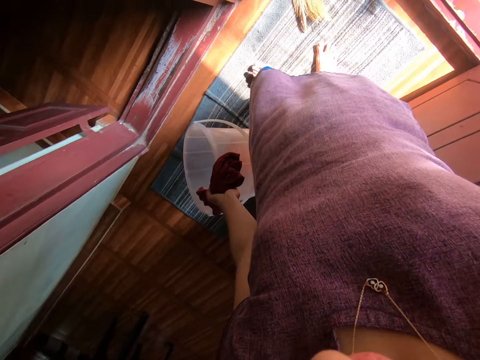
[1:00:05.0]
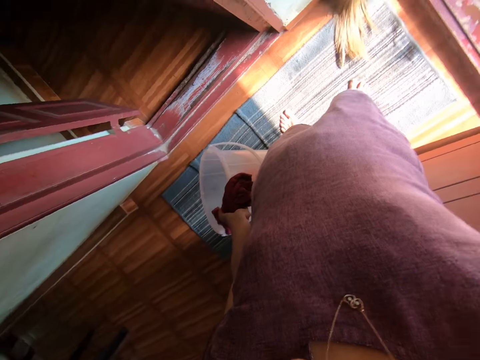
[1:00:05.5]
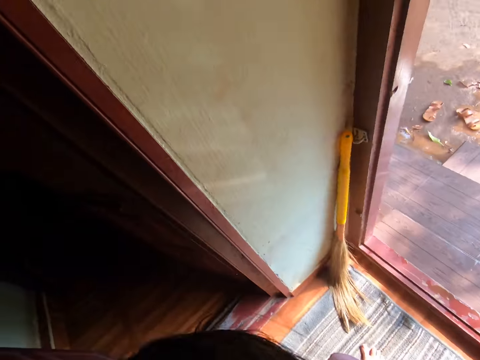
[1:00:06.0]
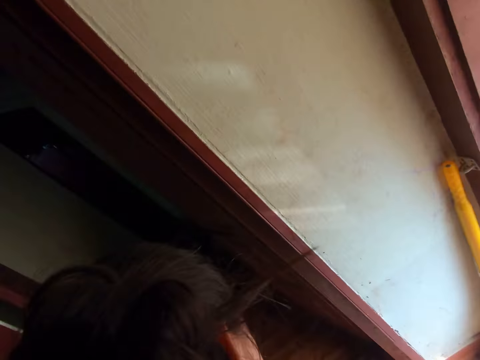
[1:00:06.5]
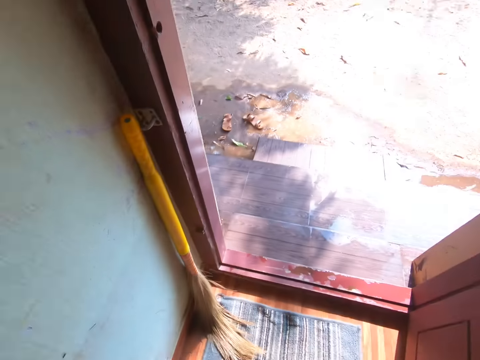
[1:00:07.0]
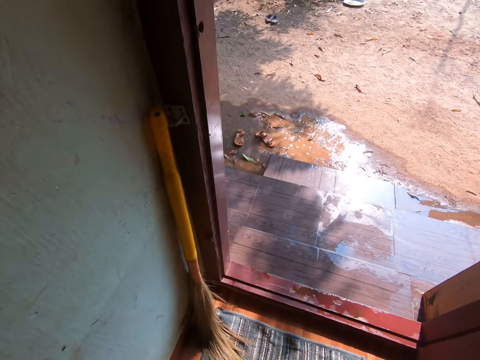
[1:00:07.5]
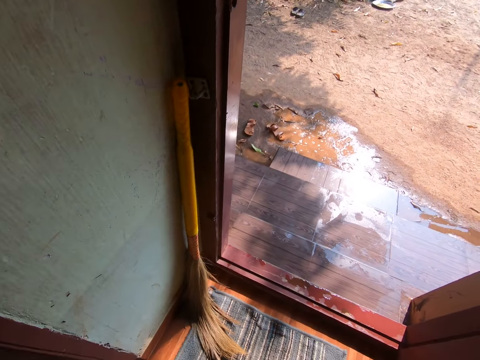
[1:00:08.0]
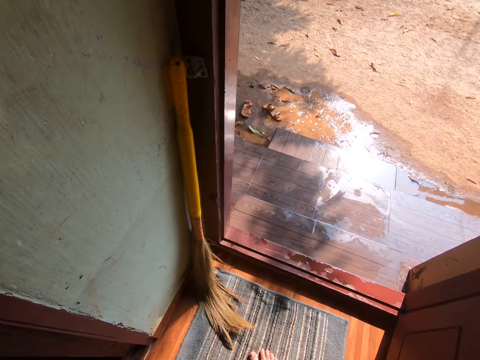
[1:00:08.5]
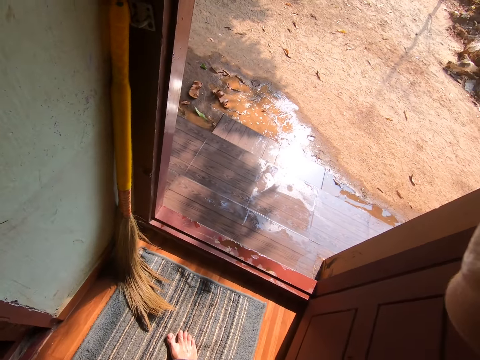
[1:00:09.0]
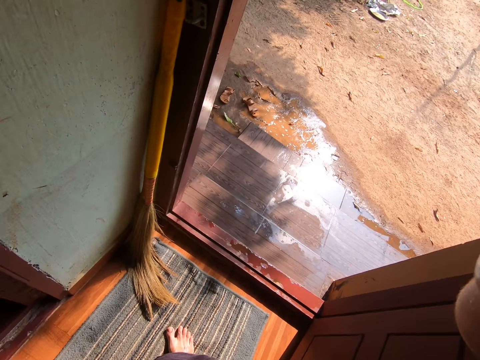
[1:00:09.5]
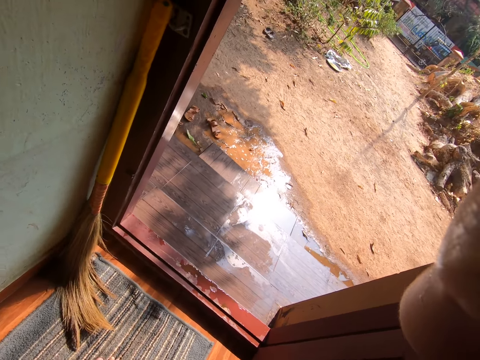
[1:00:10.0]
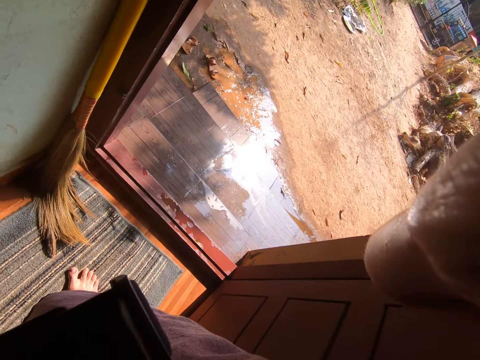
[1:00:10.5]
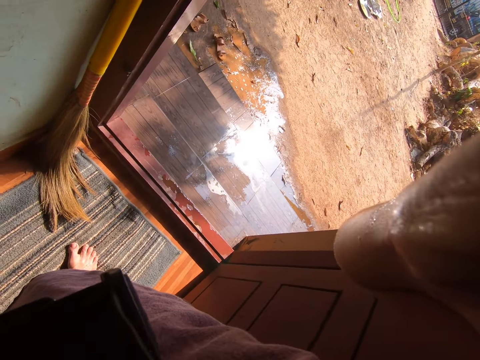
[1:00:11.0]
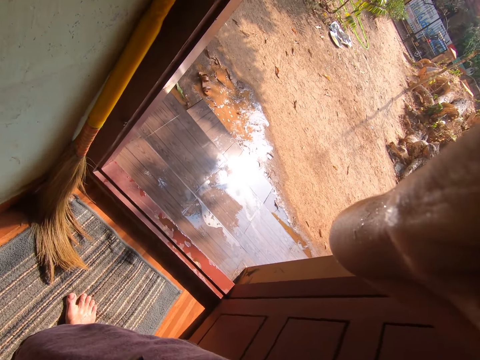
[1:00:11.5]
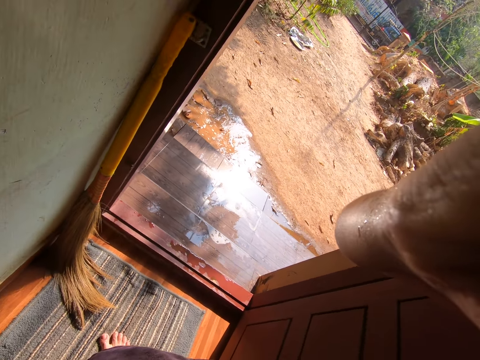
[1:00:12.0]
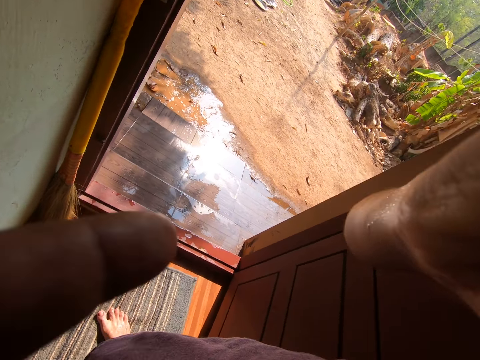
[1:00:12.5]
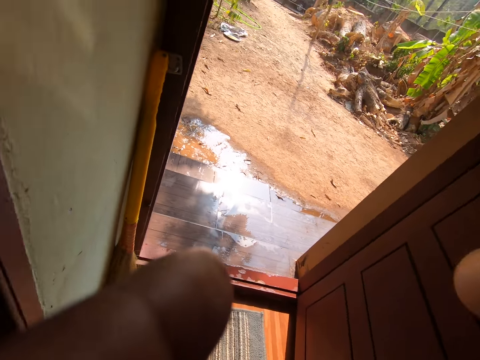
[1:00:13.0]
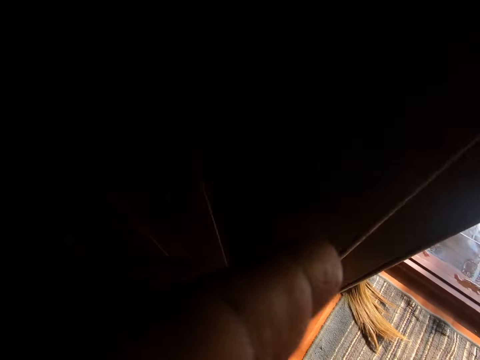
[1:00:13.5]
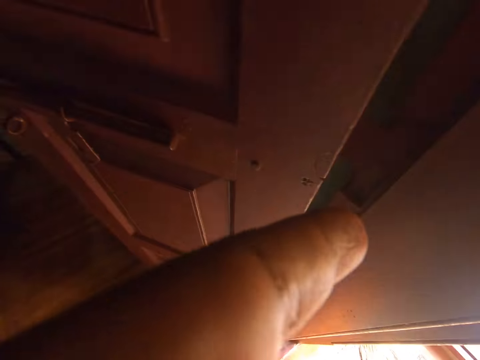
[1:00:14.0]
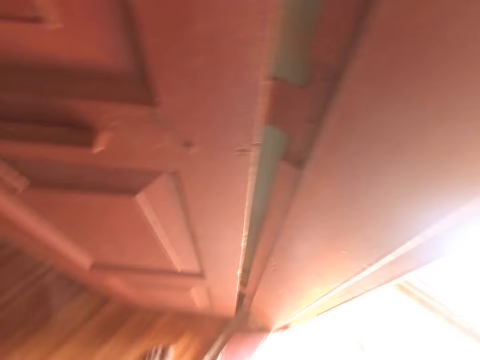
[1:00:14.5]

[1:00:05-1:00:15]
The camera wearer adjusts a camera on her head with her right hand. She adjusts the camera.
